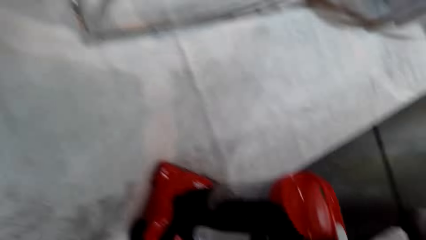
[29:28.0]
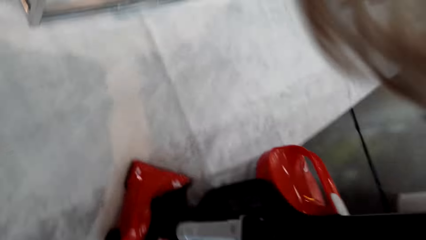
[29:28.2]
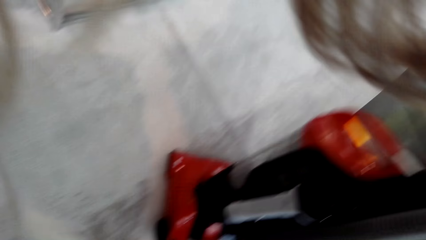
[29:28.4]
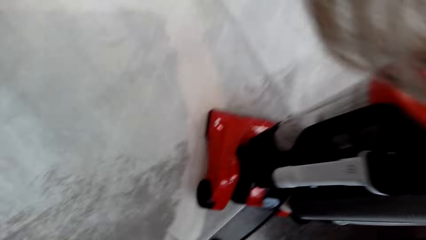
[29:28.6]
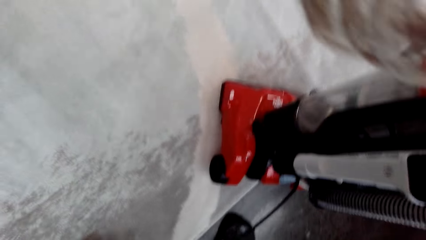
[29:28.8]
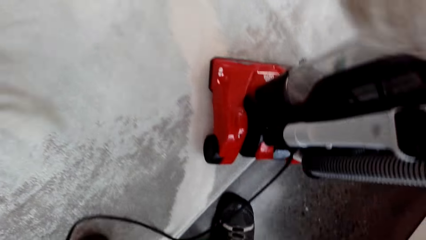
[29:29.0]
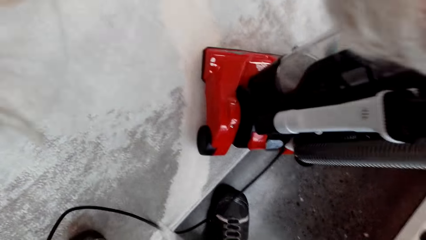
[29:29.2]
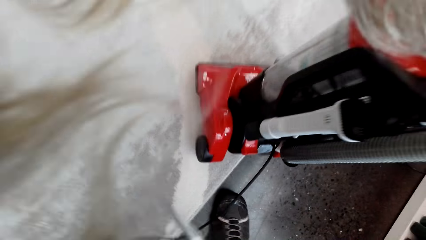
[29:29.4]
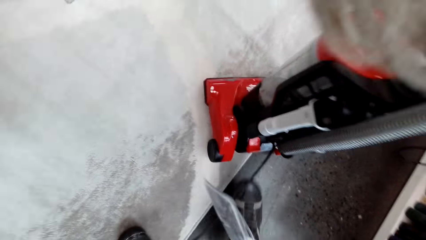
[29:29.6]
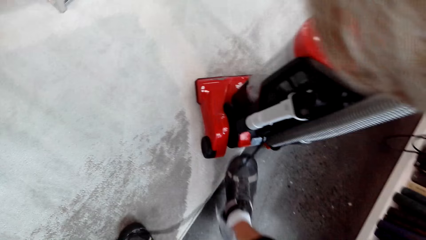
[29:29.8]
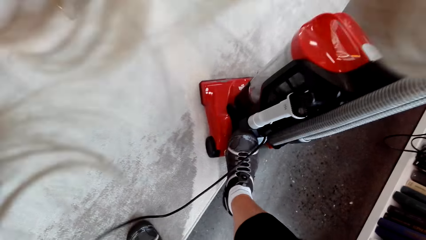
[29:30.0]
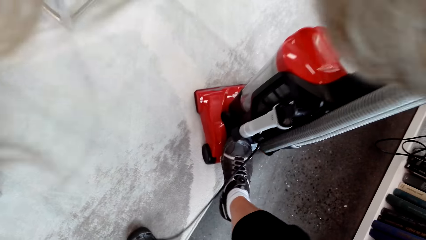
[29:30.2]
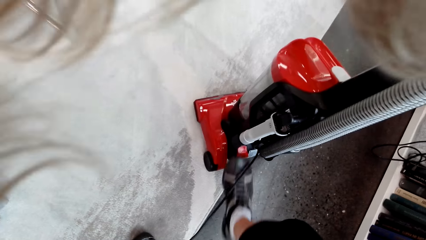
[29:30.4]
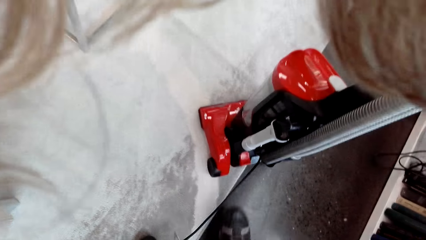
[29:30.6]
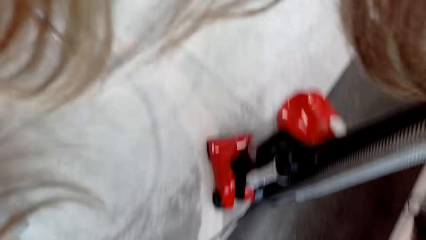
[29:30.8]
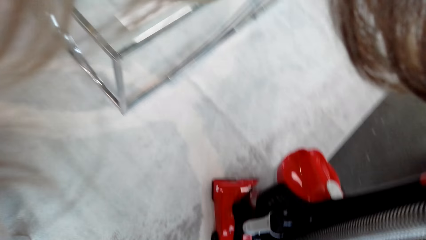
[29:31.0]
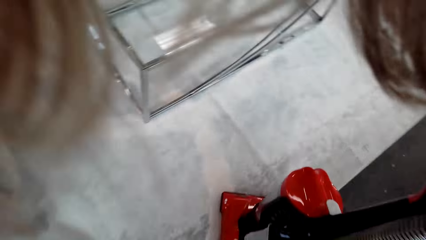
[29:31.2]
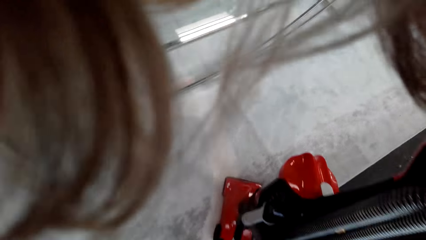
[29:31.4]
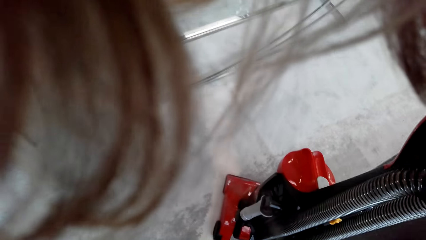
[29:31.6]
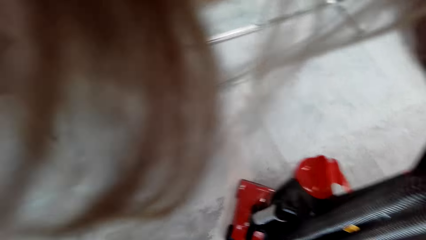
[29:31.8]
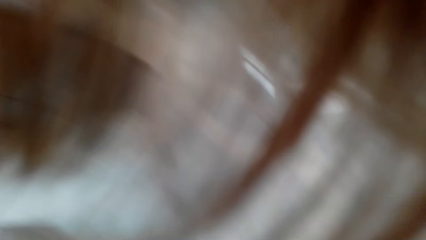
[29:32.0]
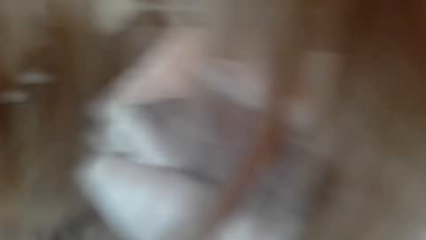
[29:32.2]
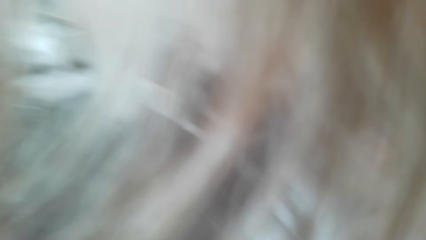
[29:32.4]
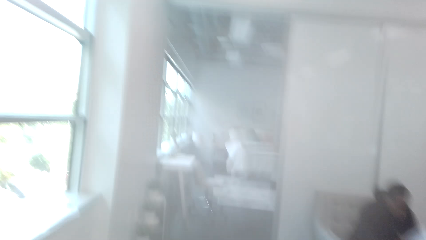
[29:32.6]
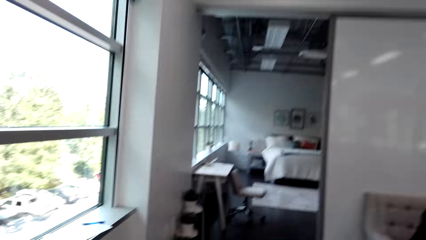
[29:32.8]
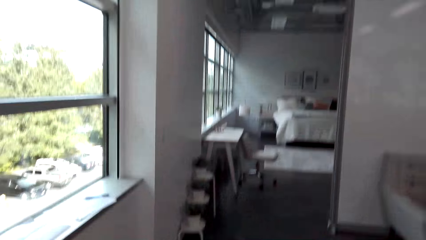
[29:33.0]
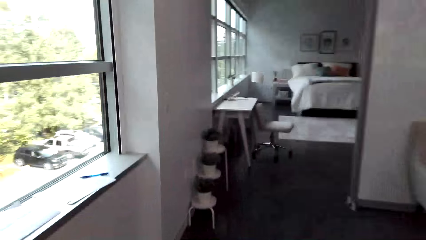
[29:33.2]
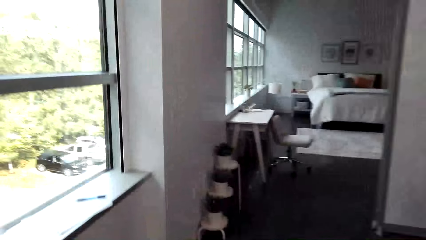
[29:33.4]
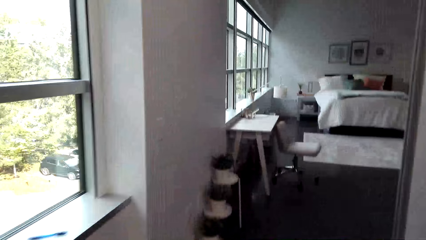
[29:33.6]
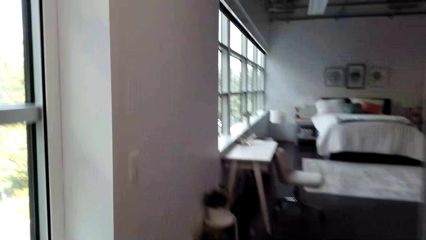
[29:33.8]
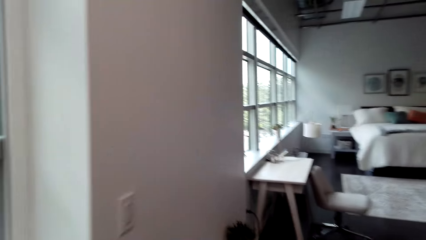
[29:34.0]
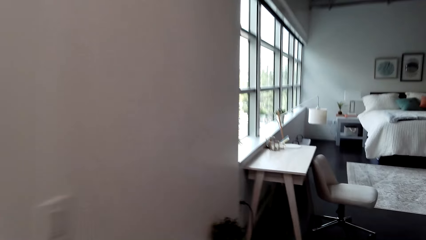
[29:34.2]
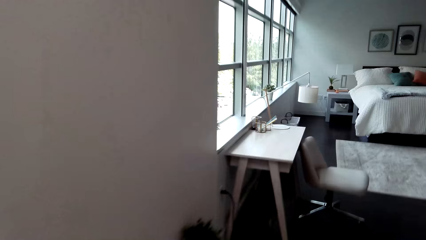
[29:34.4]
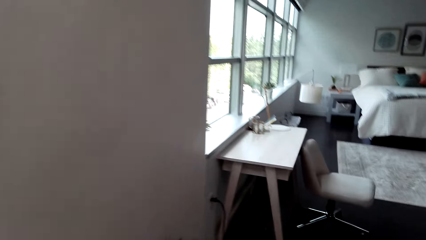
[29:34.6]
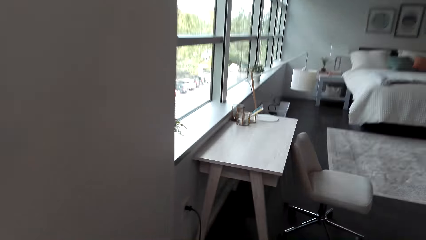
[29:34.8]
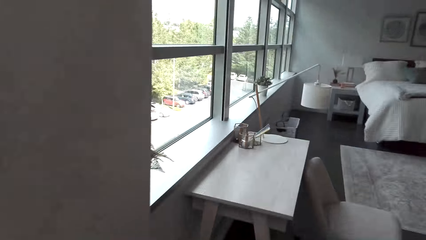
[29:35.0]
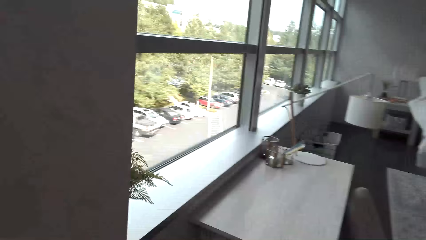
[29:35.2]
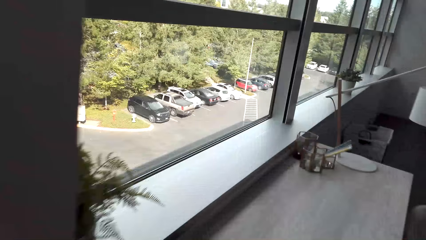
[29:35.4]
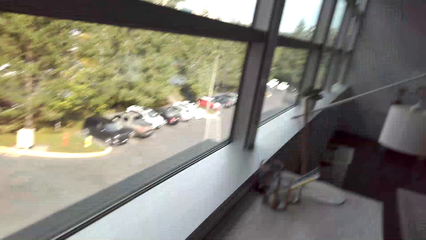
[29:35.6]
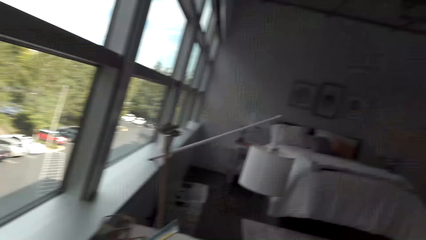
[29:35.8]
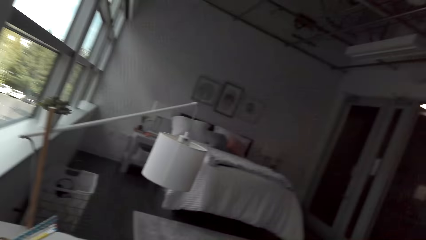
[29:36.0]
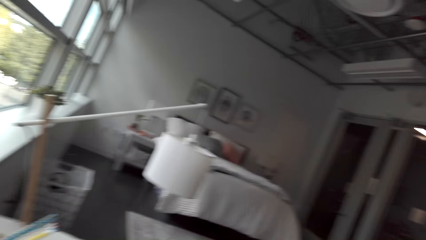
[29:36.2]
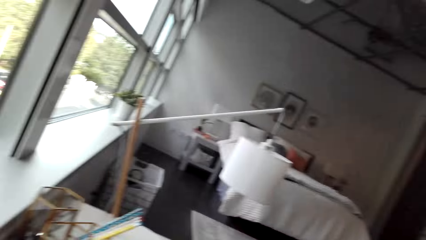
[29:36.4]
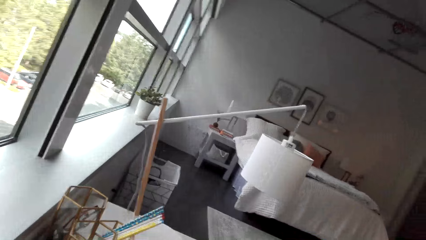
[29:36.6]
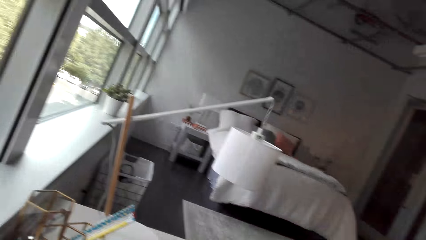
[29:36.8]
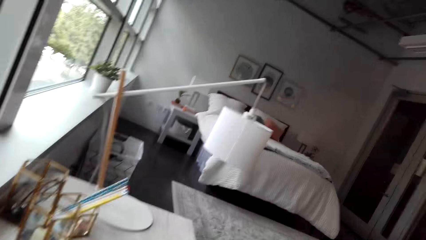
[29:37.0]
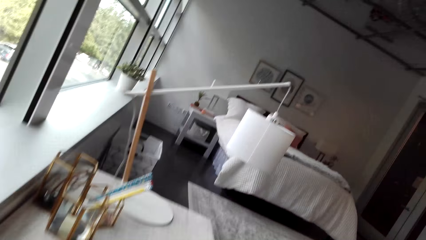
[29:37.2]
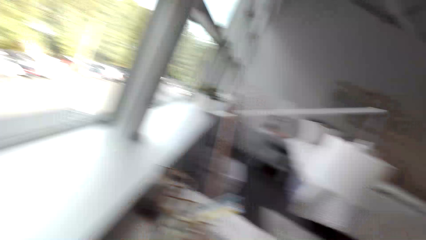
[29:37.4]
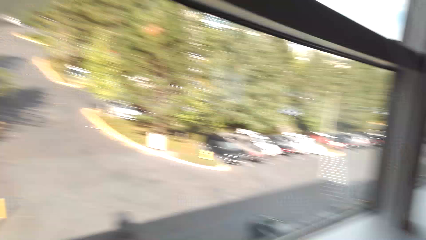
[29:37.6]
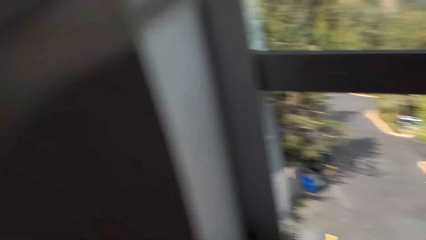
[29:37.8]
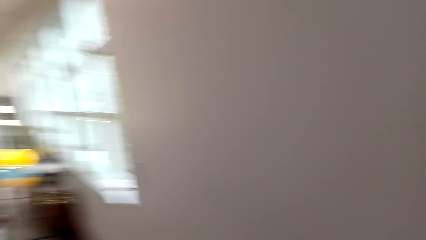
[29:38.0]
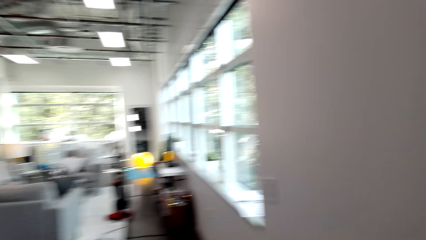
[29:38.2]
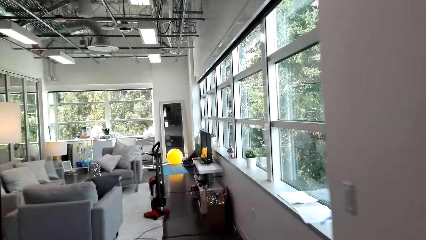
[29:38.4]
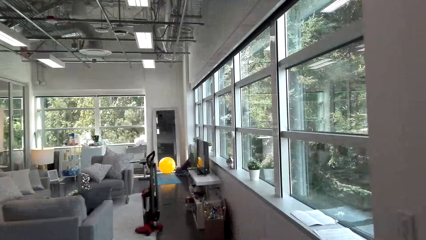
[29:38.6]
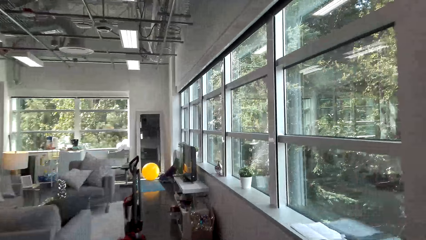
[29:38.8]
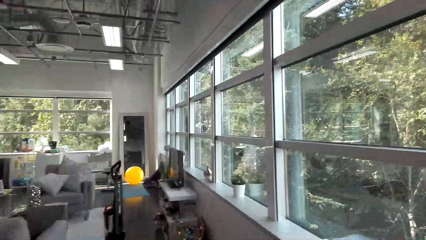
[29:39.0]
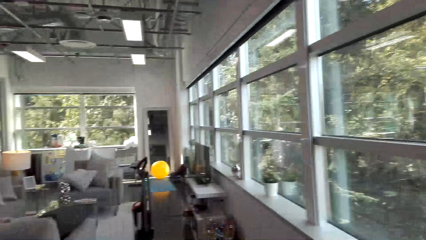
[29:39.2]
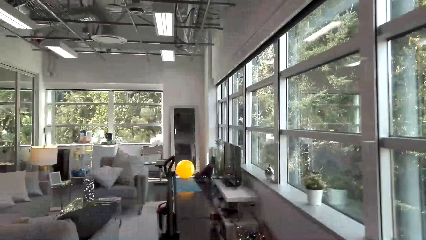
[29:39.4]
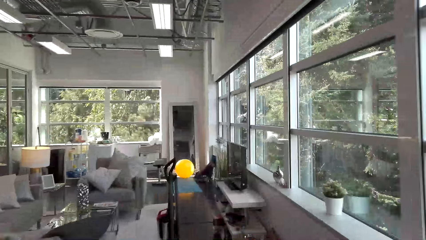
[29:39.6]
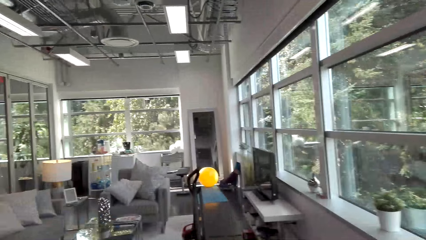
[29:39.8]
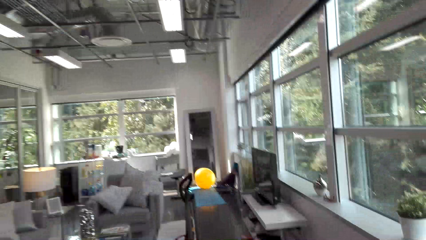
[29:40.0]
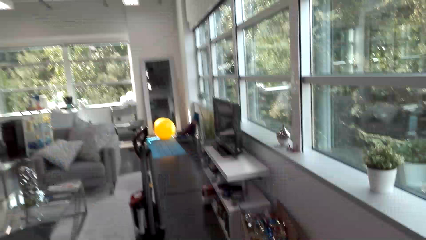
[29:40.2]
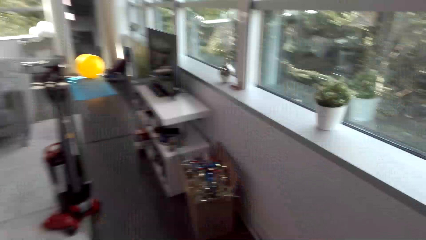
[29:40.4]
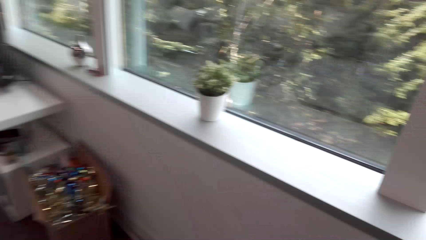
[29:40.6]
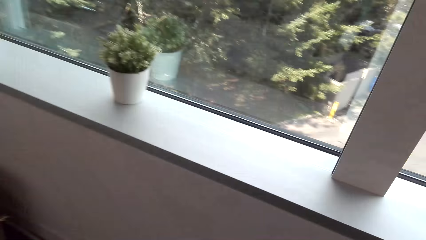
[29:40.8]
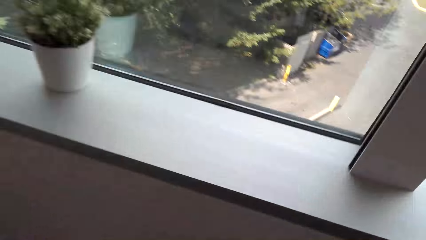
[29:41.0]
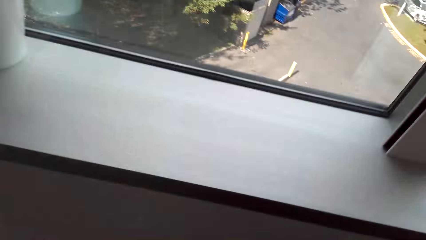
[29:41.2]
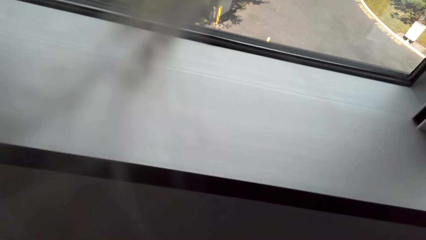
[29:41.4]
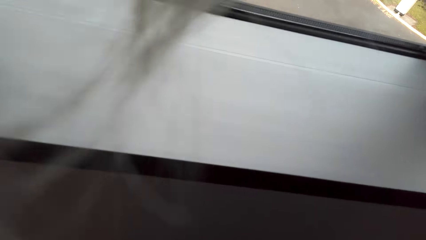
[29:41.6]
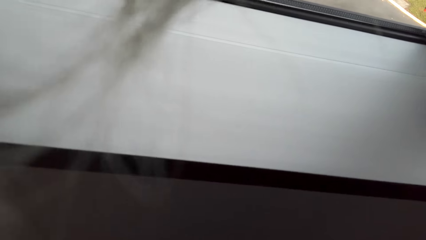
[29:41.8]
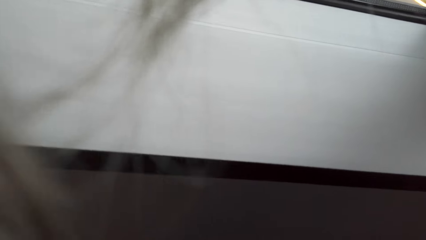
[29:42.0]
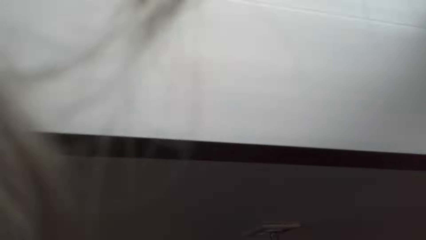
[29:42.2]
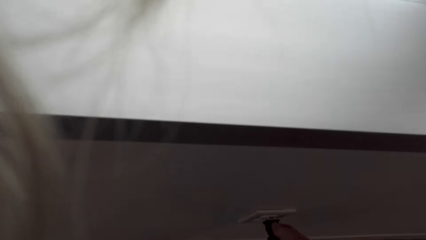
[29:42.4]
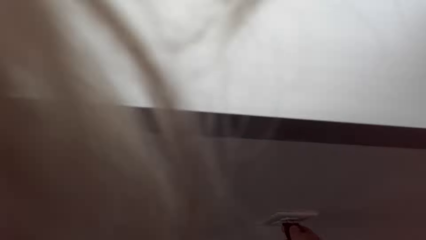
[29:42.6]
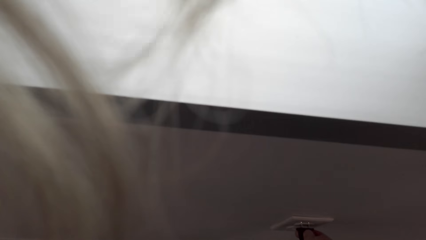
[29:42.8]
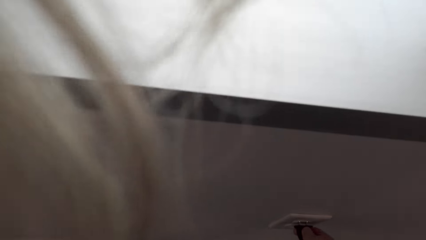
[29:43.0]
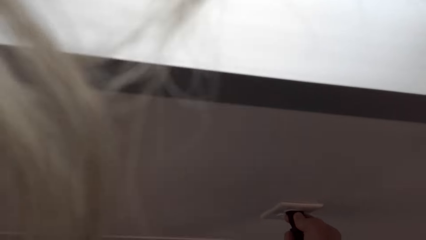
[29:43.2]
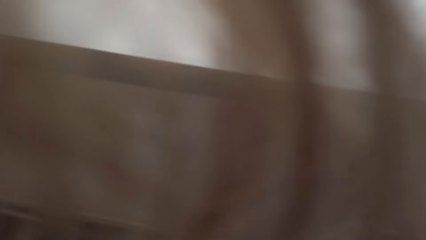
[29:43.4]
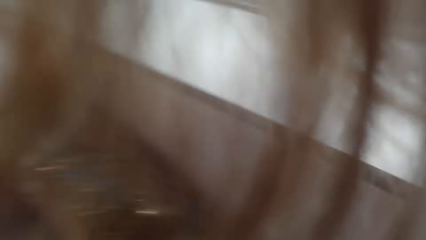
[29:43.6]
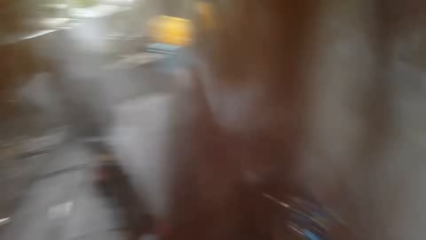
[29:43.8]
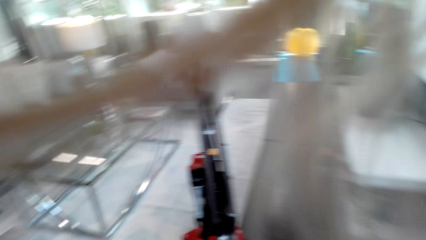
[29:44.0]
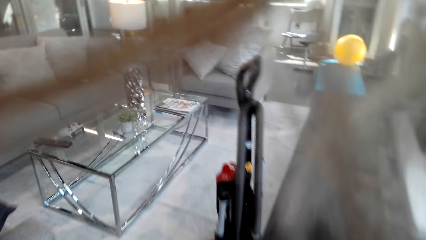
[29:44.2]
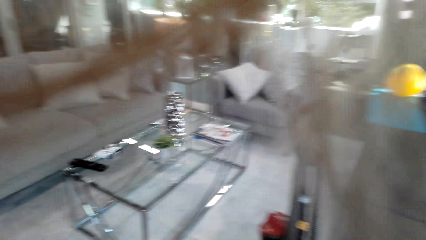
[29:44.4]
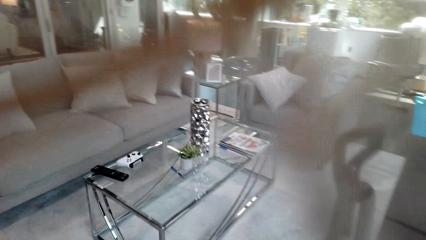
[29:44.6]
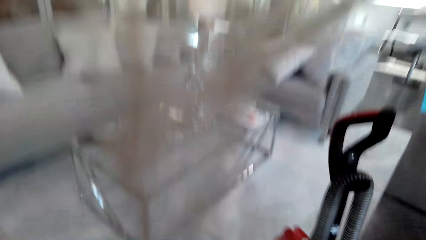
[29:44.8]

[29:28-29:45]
The camera wearer steps on the vacuum cleaner. They walk in the room. They look at the bed. They walk in the room. They look at the window. They plug a cable on the socket.
